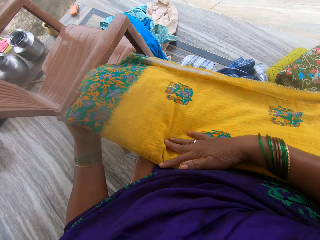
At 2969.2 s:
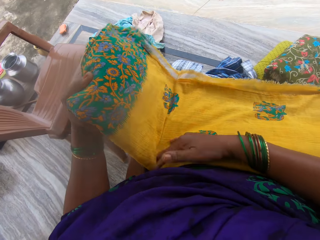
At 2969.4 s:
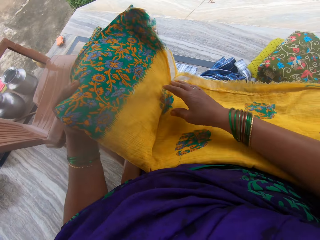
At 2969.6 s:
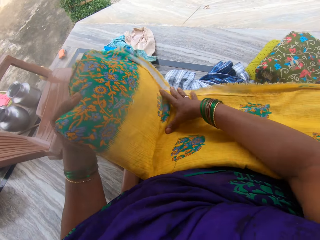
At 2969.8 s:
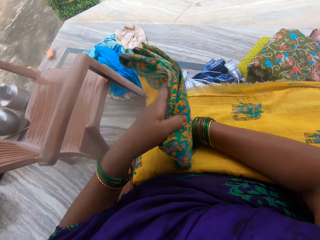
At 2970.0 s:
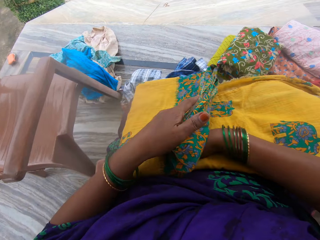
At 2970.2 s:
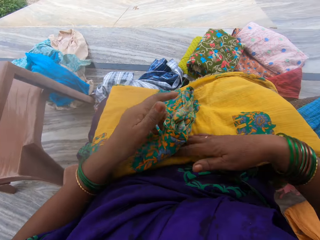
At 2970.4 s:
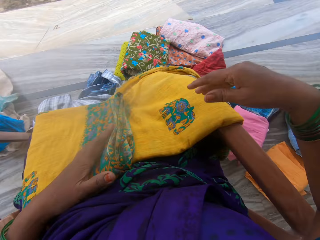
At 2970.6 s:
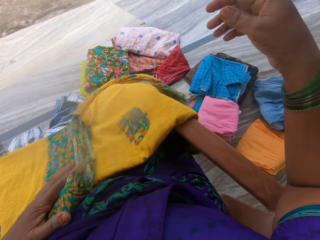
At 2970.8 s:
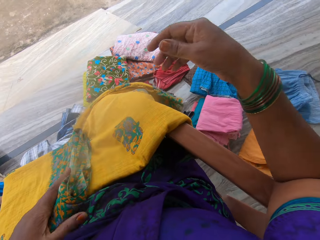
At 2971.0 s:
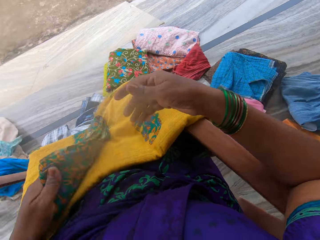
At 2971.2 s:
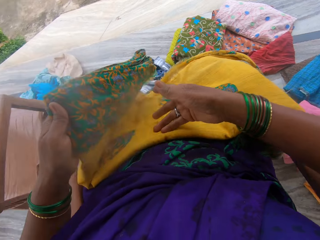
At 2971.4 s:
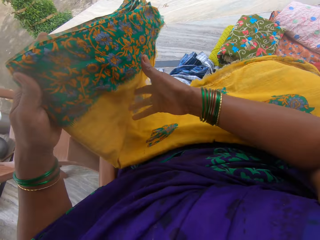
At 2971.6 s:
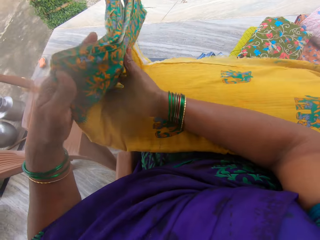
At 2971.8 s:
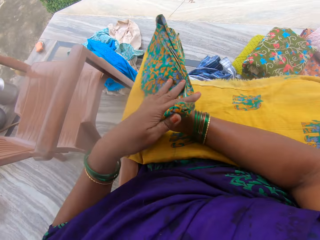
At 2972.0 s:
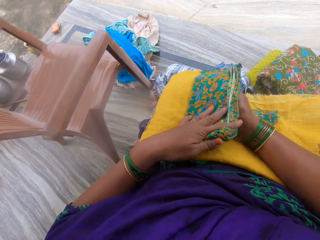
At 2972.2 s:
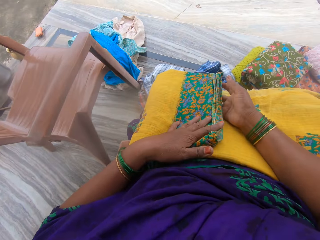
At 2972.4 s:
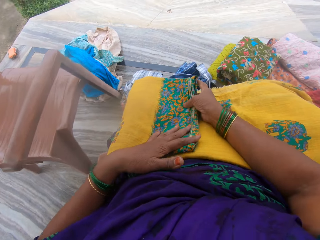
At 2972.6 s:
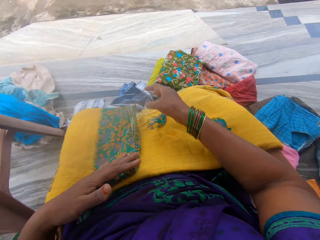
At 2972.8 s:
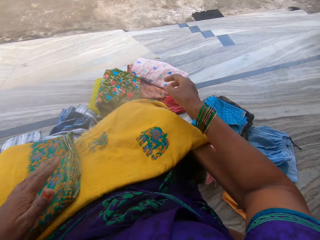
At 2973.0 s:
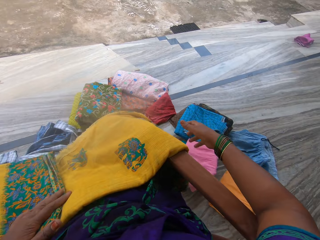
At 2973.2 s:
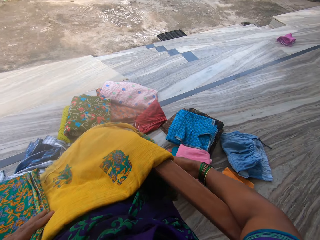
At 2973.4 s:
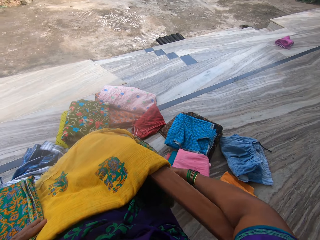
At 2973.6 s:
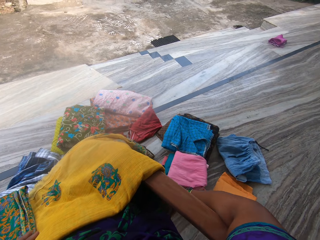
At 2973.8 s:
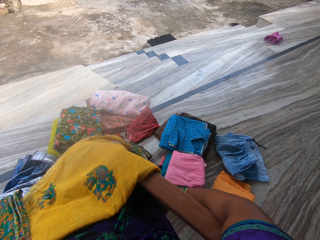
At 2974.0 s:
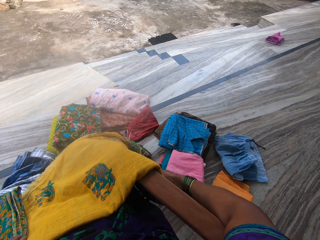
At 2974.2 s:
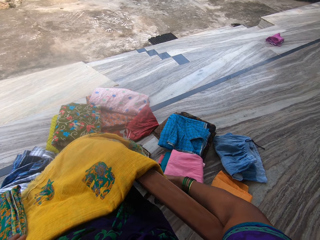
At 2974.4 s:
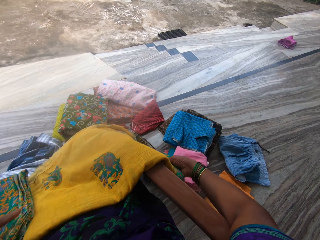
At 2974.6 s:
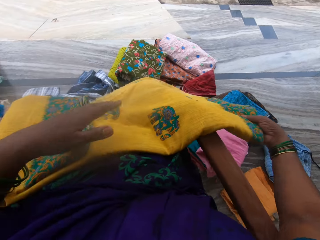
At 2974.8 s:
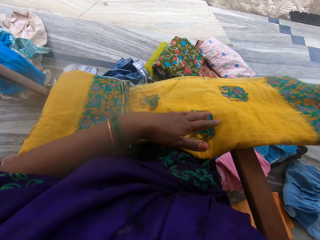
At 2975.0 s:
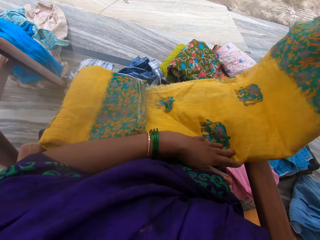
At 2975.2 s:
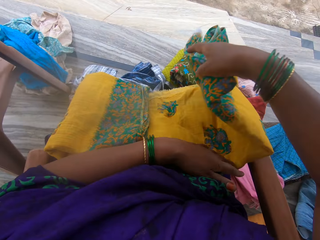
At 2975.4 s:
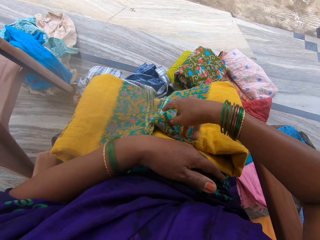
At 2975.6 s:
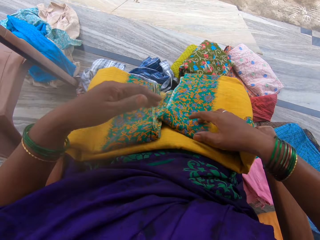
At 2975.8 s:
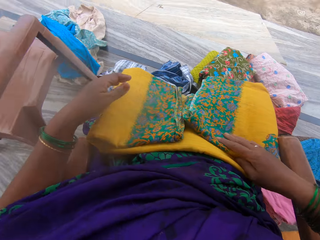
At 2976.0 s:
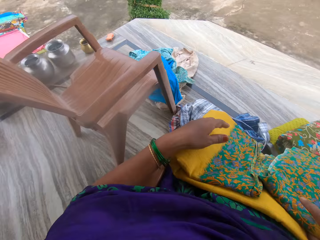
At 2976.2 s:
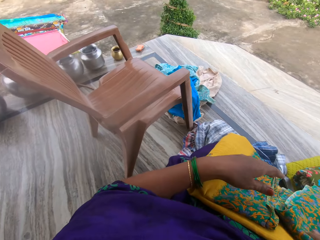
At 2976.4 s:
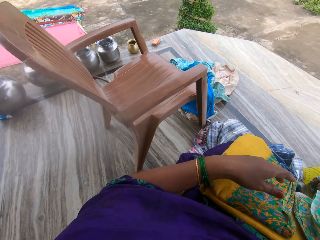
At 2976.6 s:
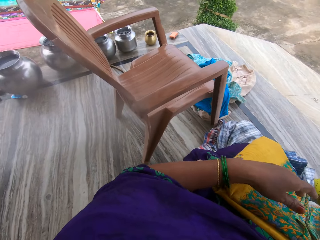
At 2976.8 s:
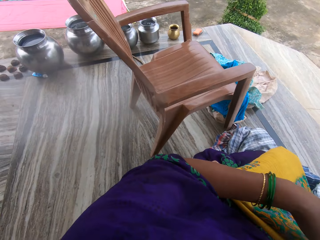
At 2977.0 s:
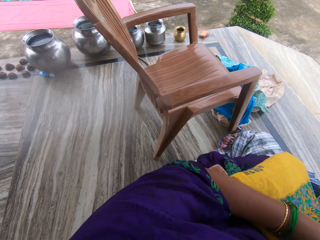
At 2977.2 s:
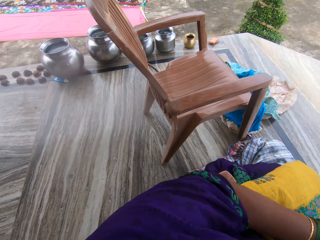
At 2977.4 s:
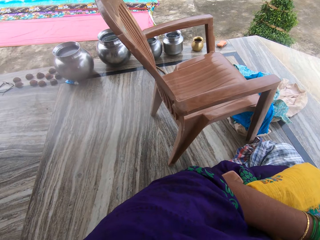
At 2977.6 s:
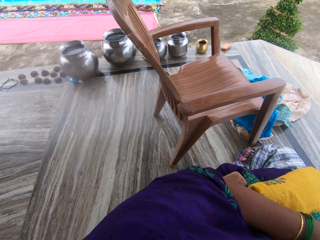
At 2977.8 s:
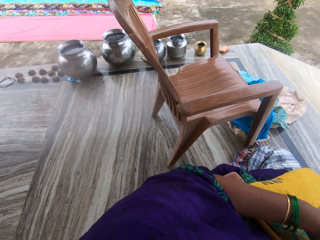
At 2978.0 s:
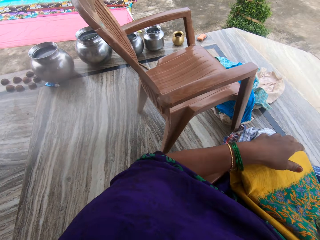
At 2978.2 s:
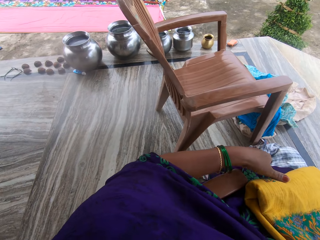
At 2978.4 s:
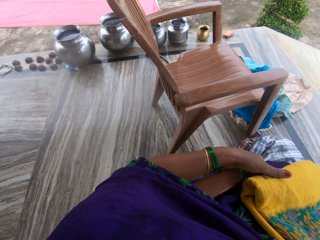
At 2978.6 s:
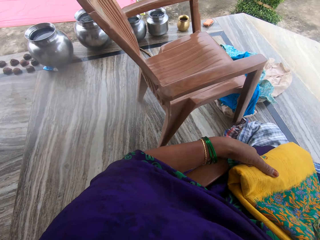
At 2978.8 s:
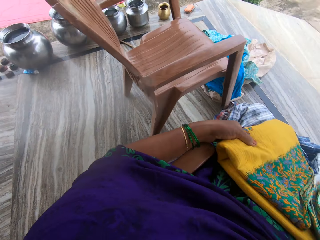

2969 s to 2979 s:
The camera wearer folds the cloth with her hands.

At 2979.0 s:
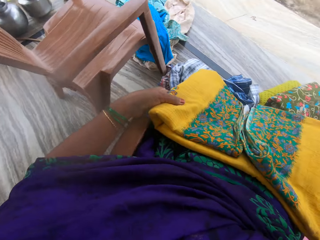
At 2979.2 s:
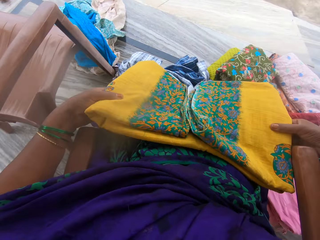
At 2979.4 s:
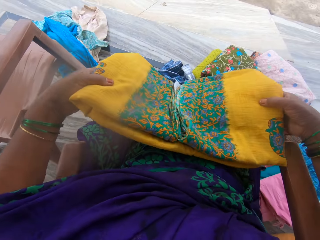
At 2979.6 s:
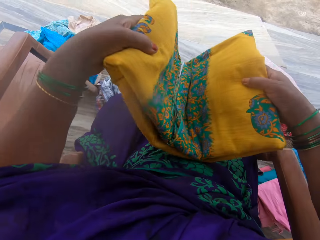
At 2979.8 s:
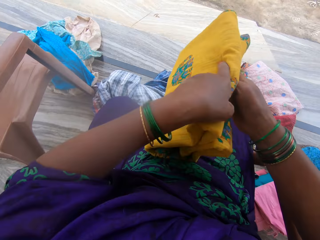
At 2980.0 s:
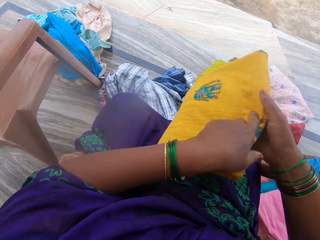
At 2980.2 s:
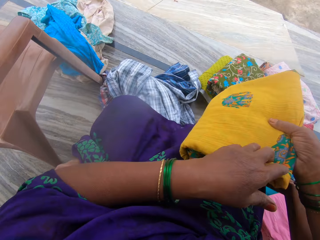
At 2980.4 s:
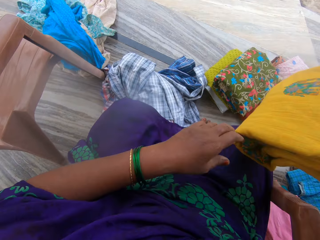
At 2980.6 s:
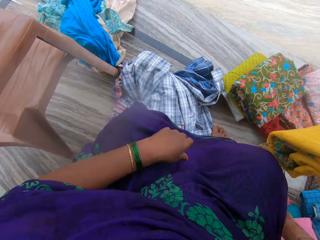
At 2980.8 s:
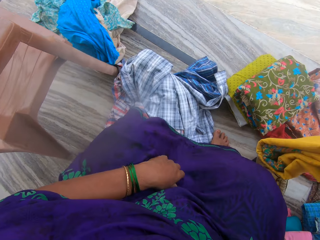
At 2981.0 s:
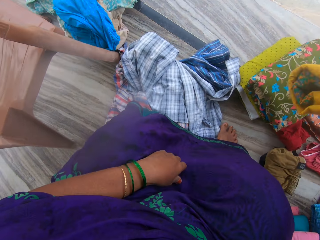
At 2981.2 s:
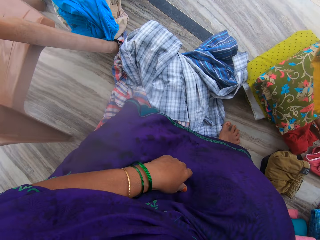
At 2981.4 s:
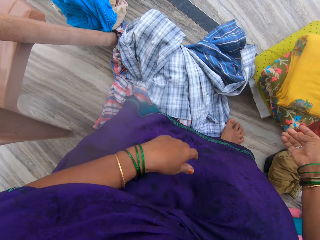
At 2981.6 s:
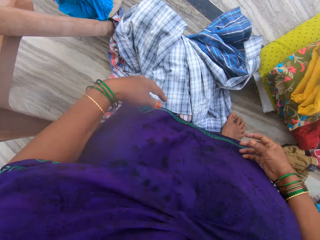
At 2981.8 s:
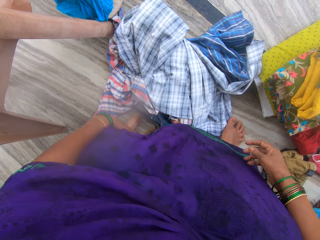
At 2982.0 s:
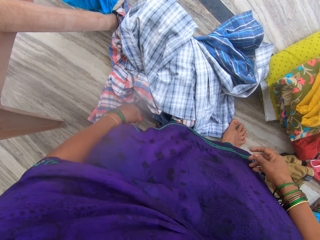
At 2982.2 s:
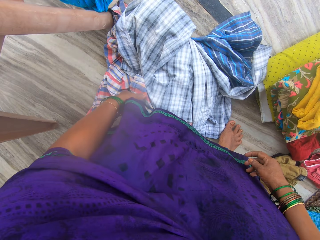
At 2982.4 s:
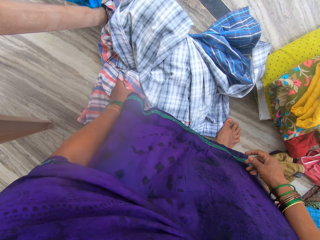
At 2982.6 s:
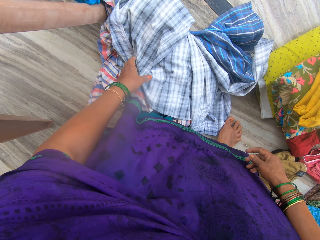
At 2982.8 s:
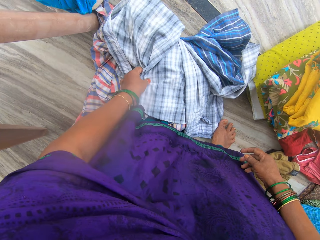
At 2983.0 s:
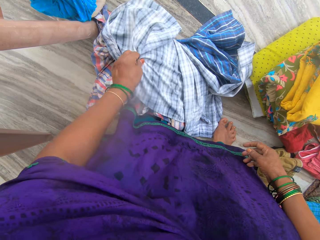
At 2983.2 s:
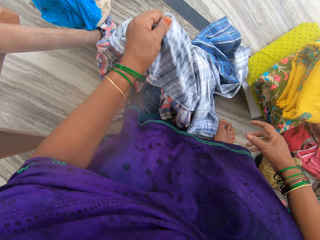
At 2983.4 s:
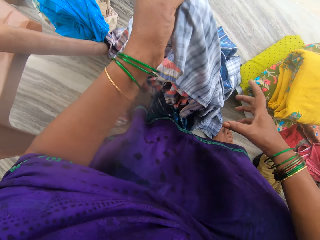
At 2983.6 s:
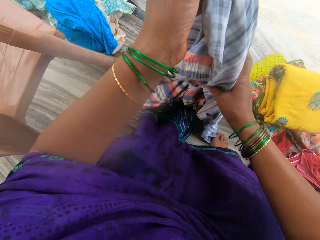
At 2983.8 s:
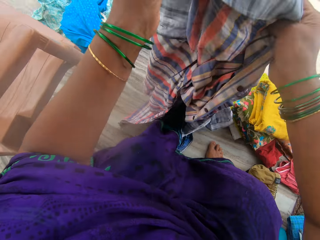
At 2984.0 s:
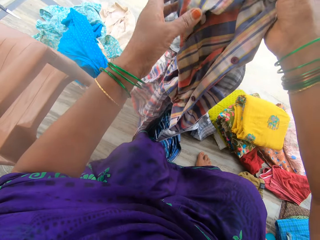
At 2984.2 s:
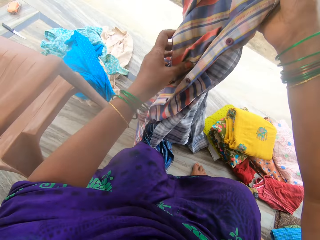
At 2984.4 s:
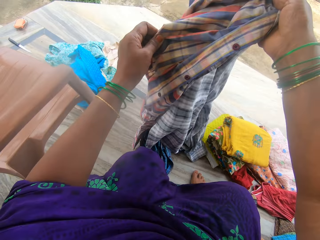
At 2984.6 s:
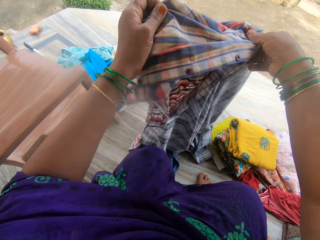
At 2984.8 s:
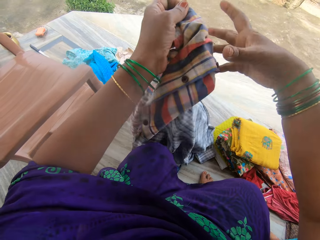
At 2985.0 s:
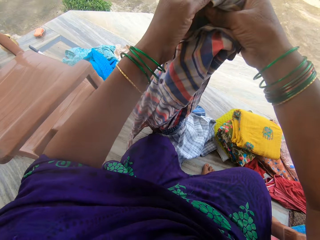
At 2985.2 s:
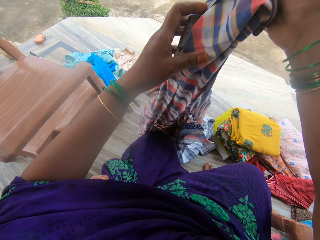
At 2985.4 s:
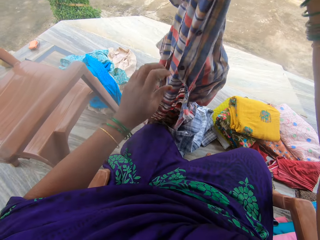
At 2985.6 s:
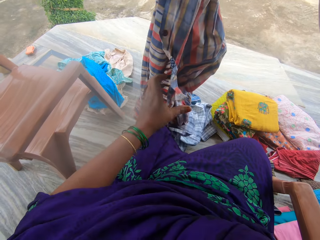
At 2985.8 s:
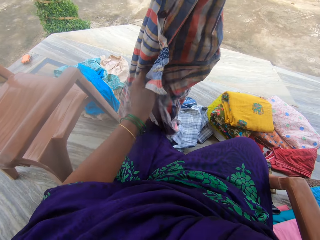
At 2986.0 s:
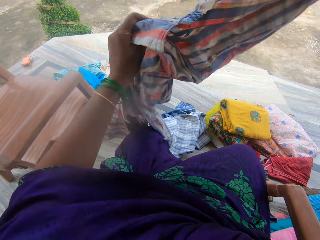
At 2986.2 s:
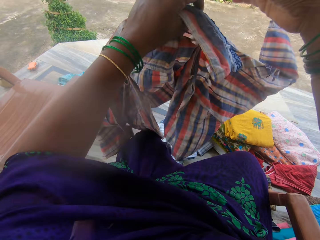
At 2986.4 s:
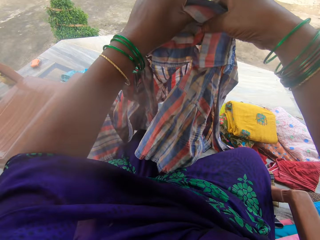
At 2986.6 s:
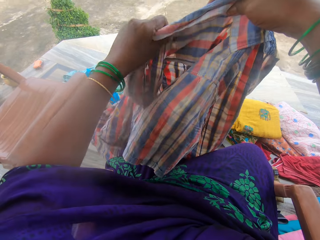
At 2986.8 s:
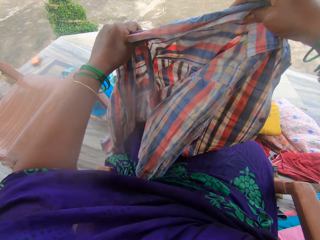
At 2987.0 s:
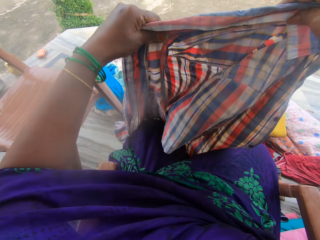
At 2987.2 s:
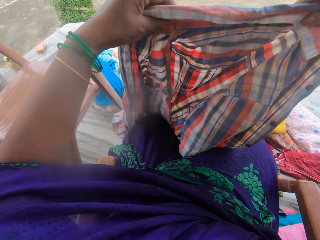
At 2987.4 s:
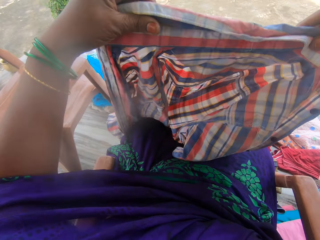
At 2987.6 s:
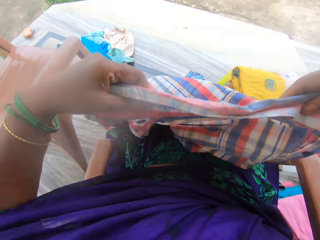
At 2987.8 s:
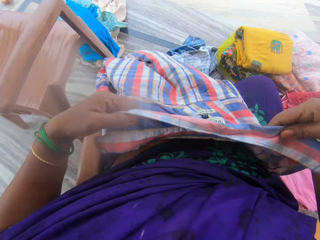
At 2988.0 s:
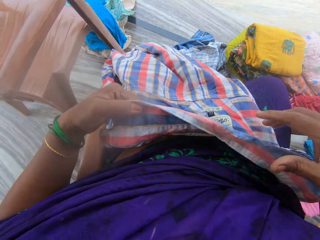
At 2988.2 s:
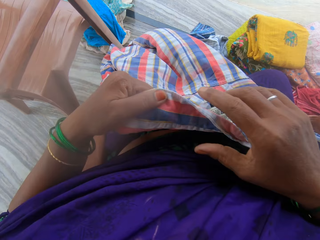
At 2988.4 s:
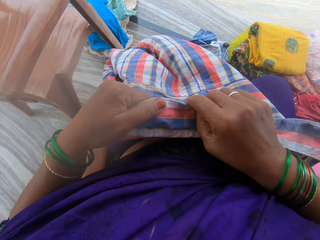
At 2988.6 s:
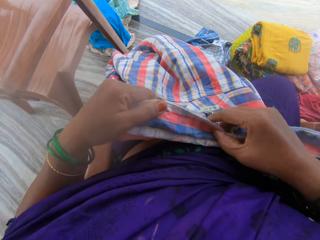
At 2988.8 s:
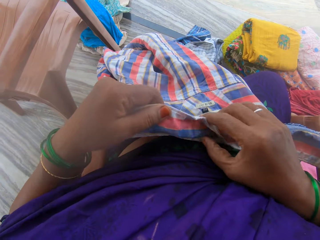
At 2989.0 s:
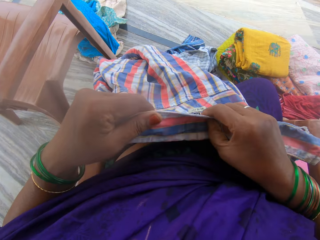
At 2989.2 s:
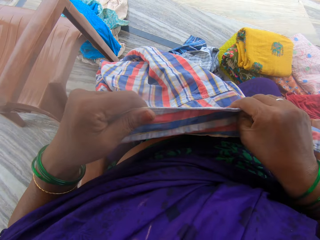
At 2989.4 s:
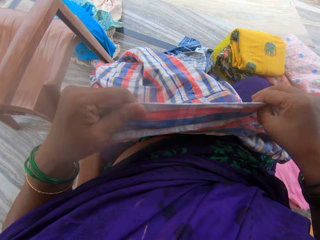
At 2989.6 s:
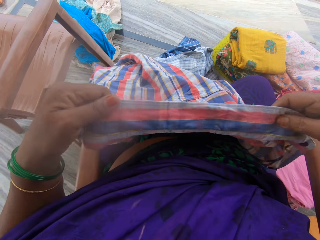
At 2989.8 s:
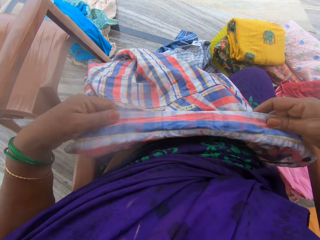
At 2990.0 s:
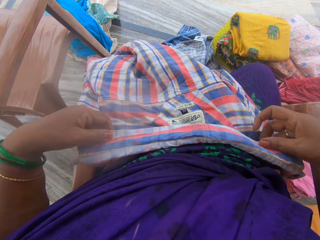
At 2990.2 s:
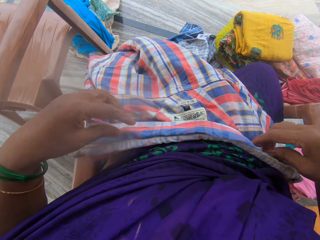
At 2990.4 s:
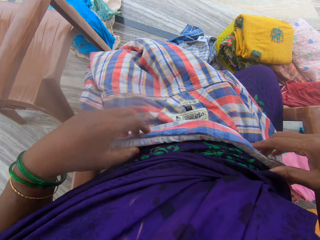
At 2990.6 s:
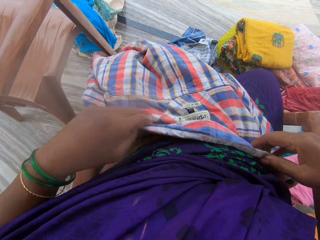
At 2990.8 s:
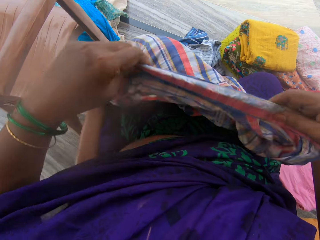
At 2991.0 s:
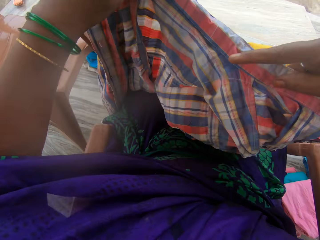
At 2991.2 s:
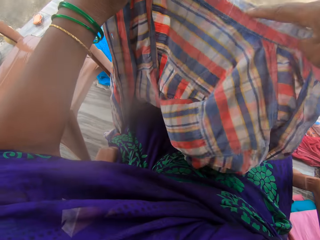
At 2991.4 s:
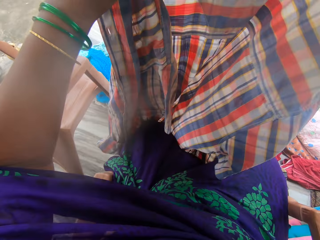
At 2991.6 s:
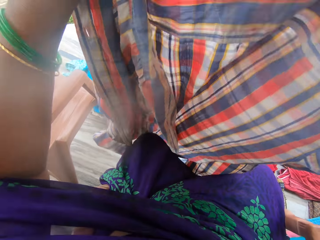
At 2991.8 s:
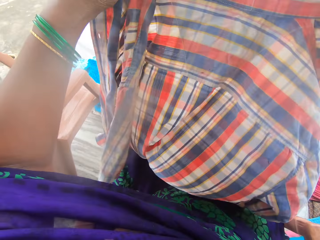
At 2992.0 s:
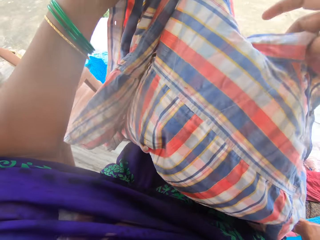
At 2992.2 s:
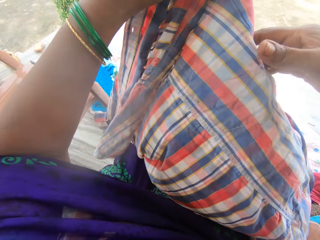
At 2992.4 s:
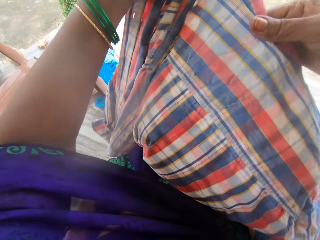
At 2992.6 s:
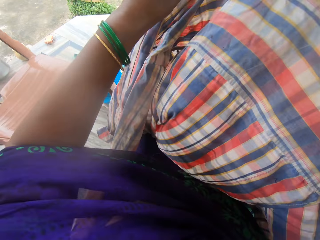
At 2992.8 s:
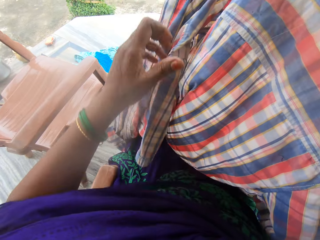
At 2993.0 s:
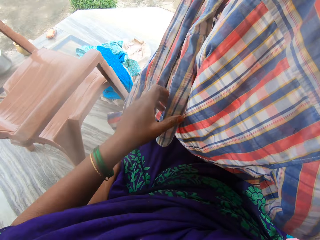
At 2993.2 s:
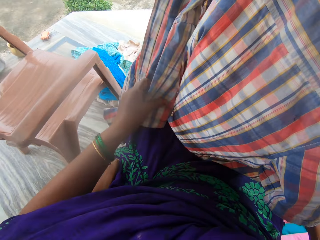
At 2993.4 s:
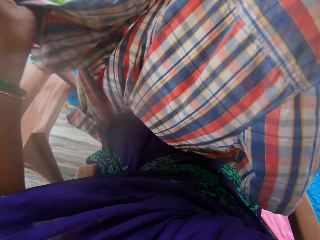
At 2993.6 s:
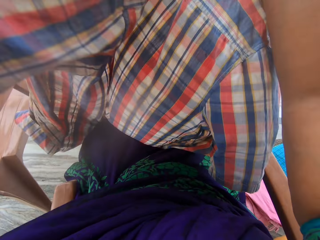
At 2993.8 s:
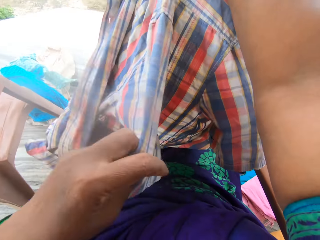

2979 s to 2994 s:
The camera wearer lifts the cloth. She places the cloth on top of the clothes. She picks up a shirt with her left hand. She drops the blue striped shirt and straightens the shirt. She places the shirt on her lap. She straightens the shirt's collar. She folds the collar of the shirt. She lifts the shirt and folds the shirt.
